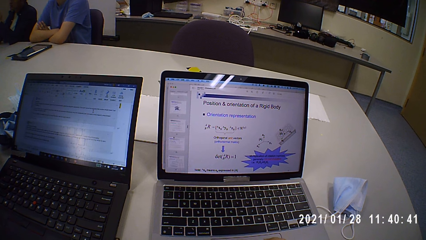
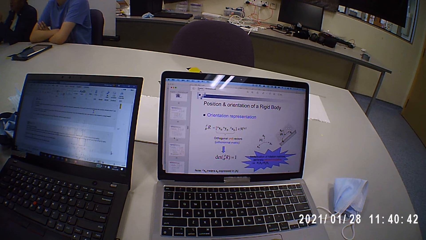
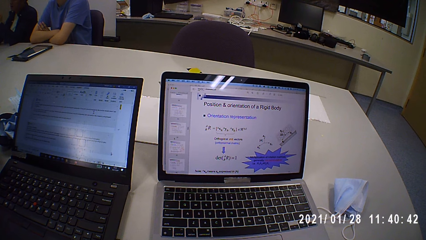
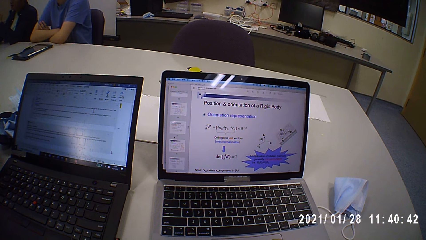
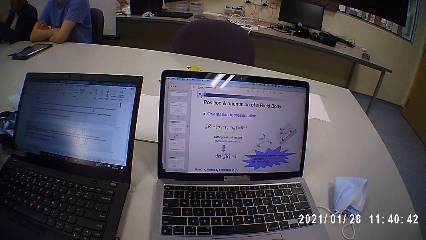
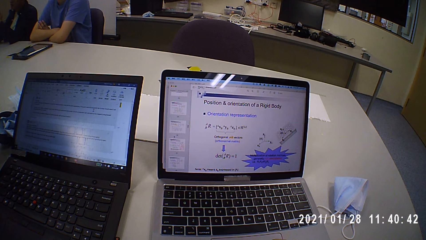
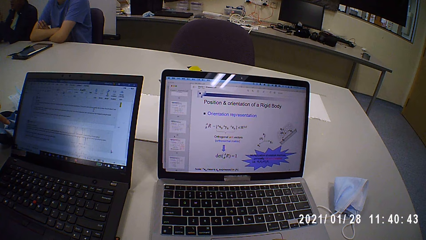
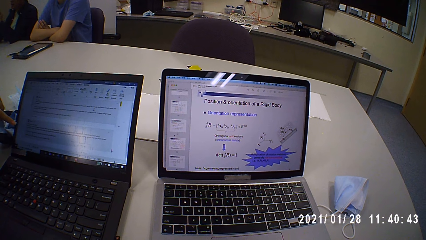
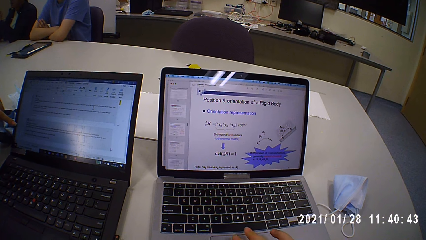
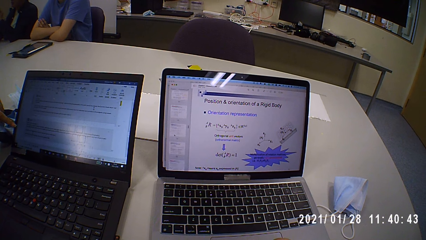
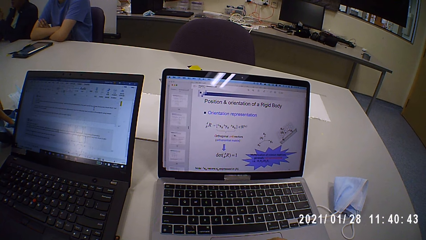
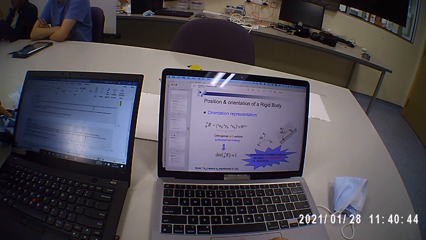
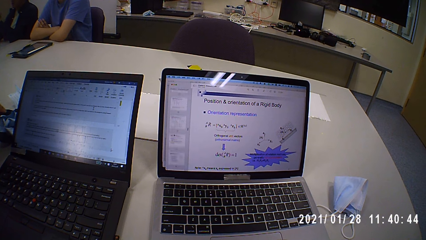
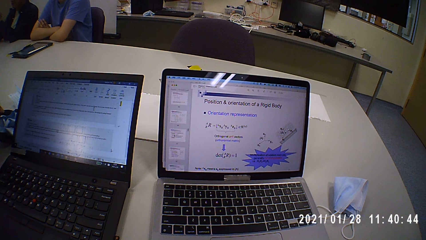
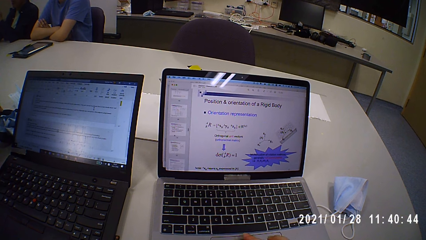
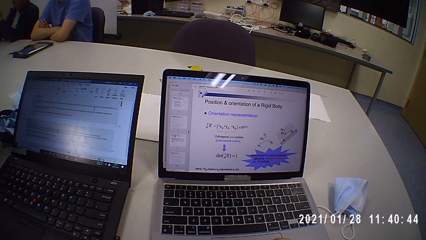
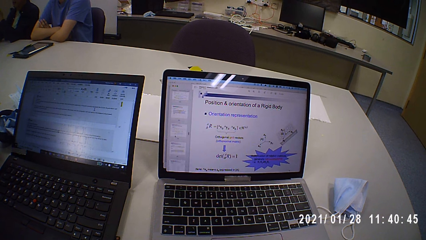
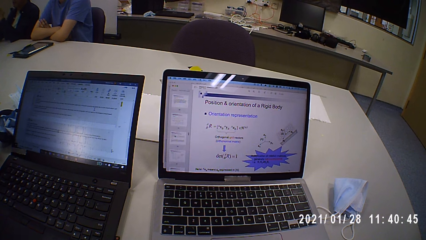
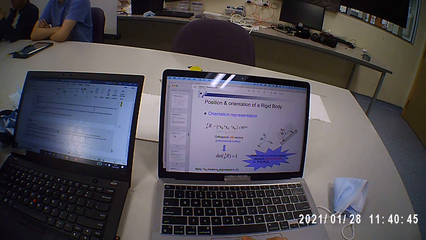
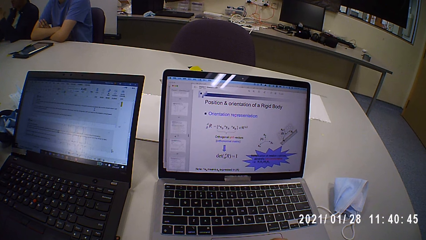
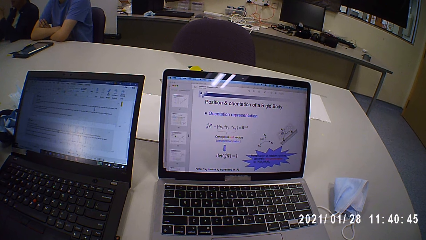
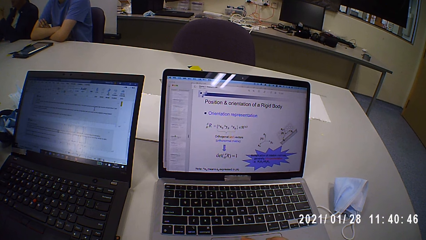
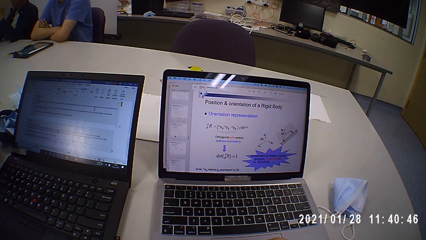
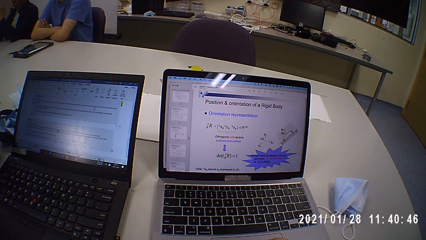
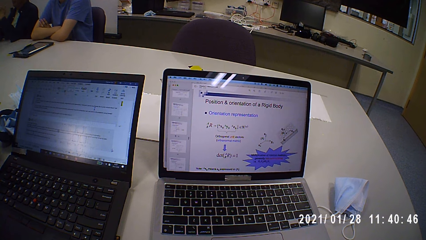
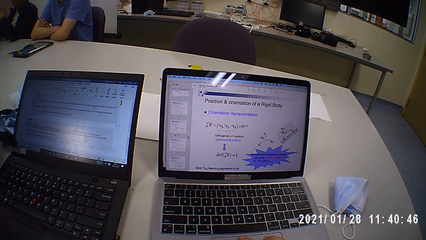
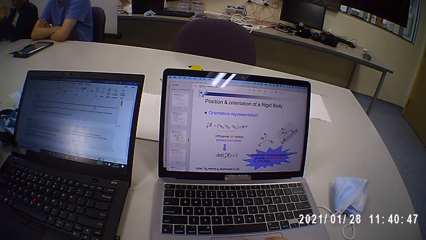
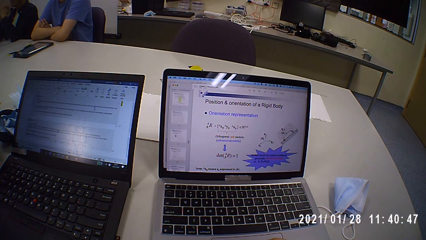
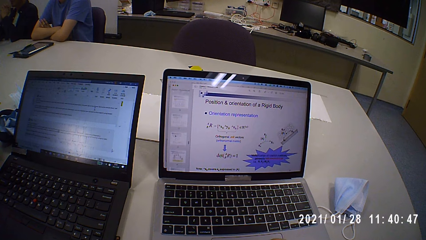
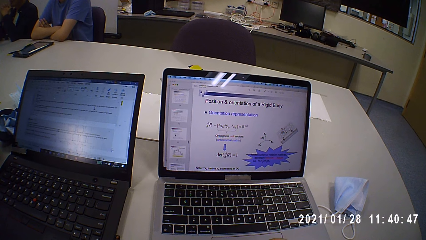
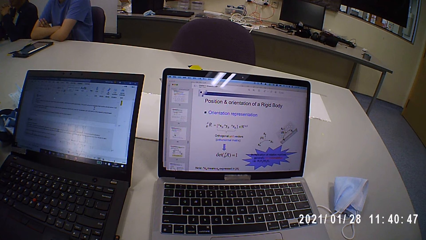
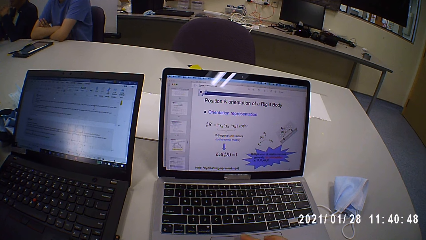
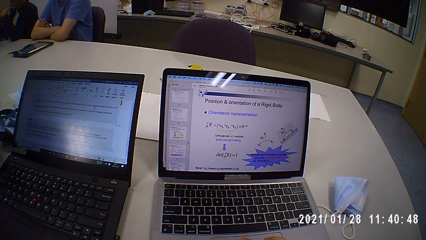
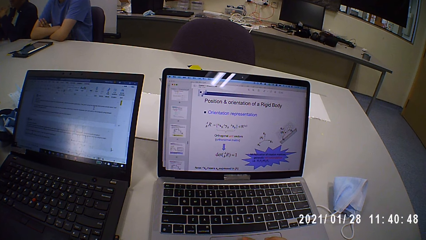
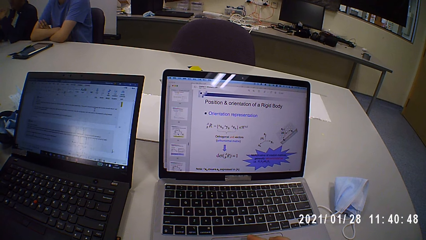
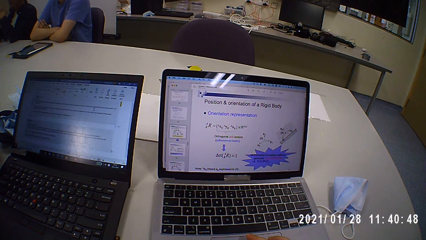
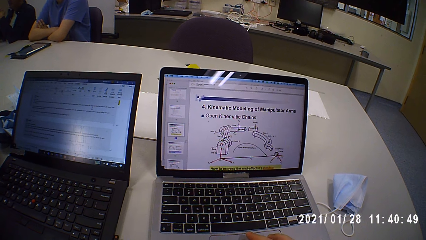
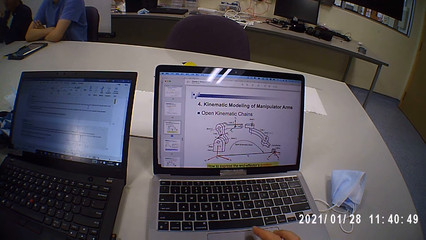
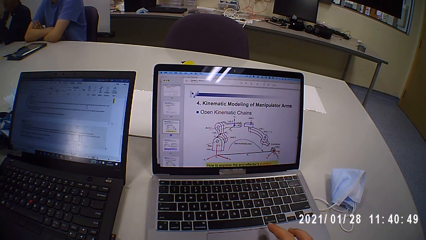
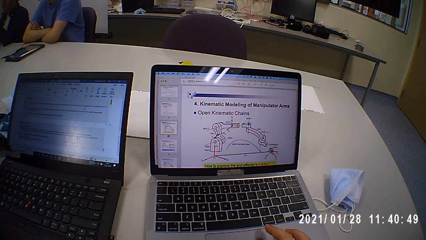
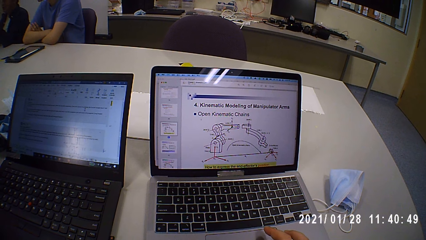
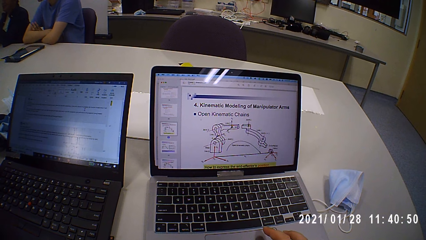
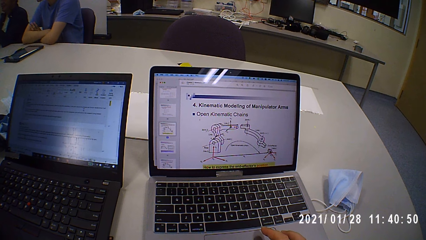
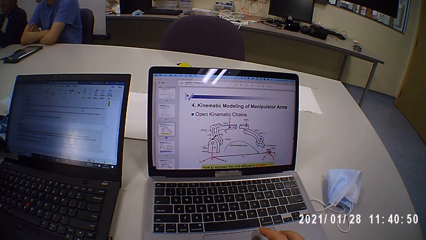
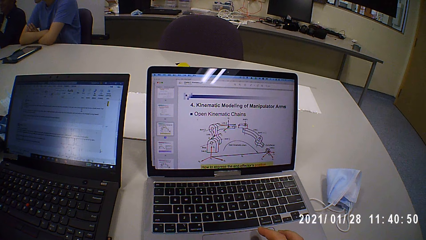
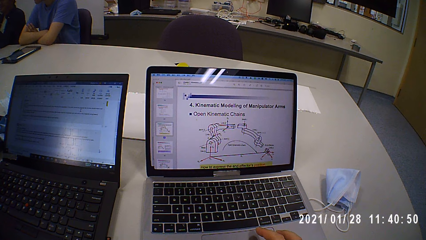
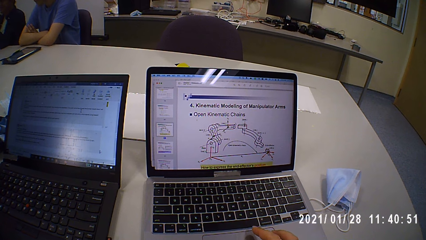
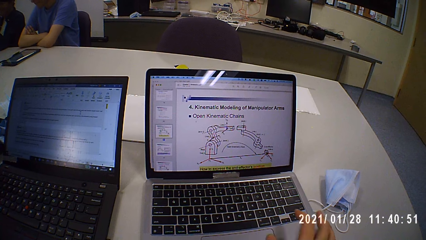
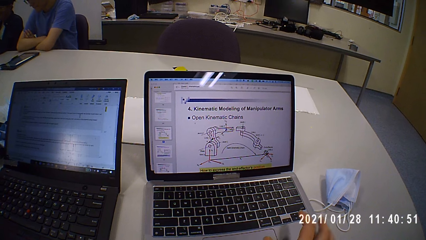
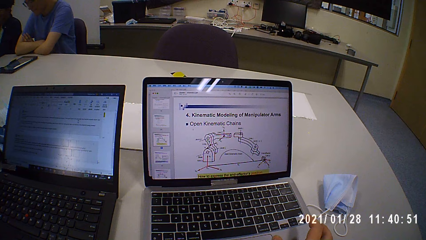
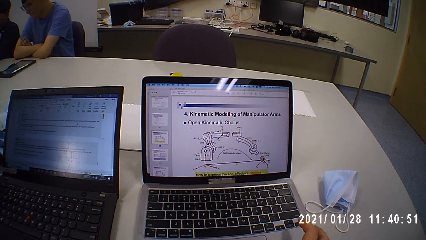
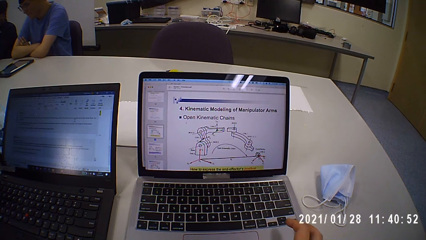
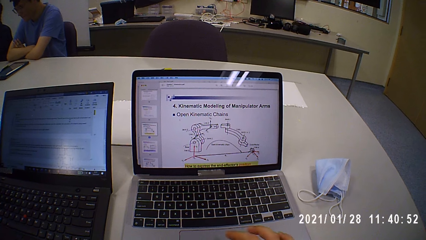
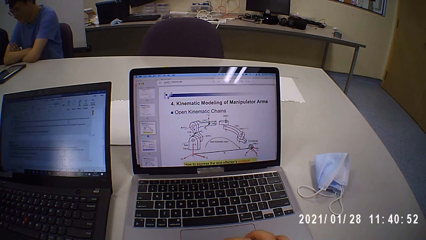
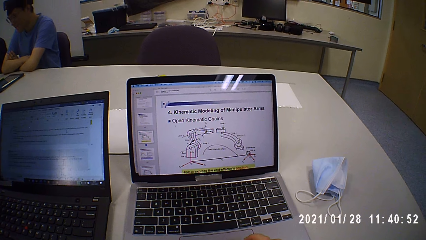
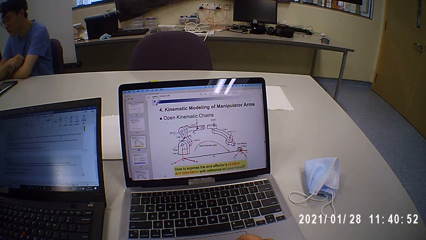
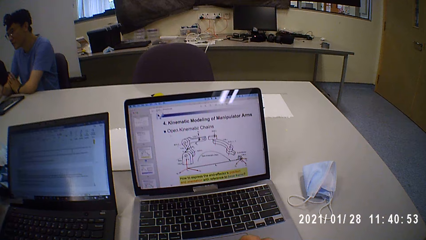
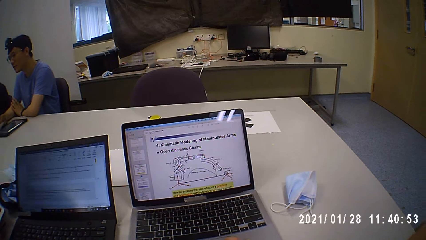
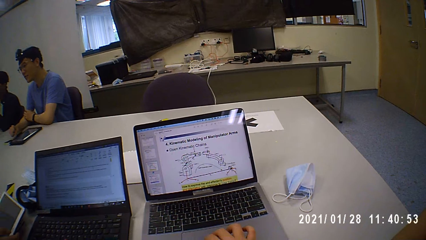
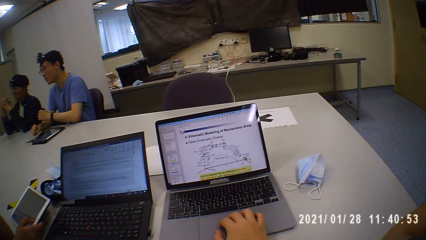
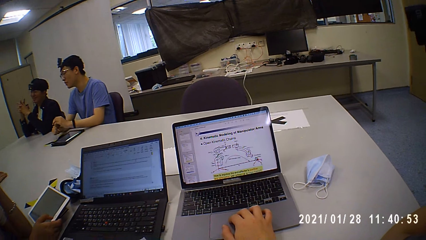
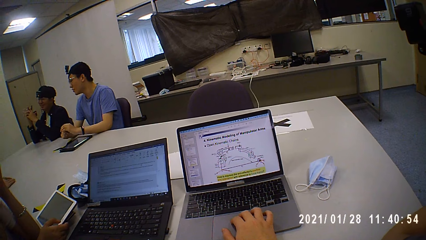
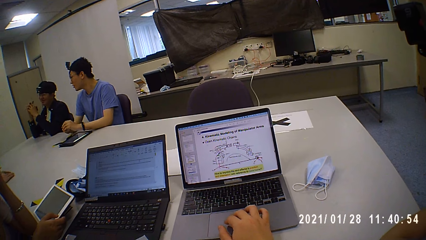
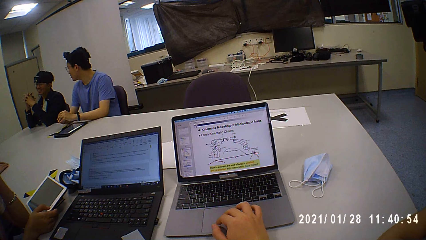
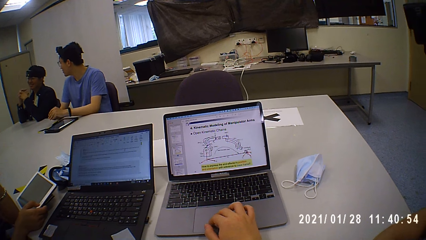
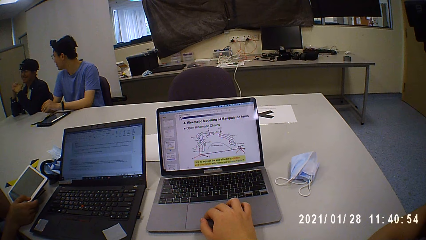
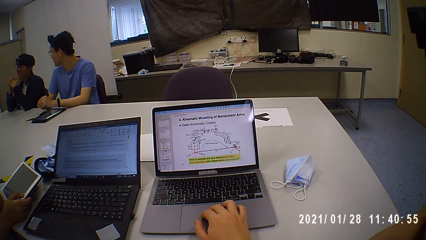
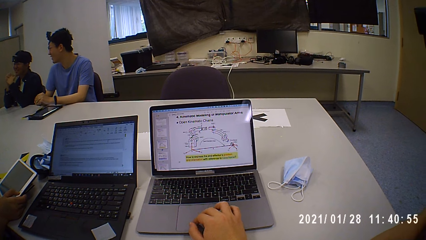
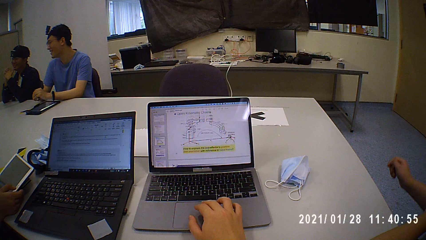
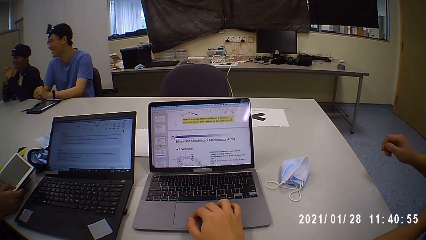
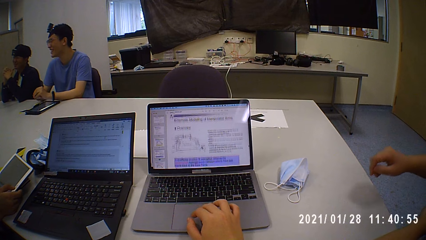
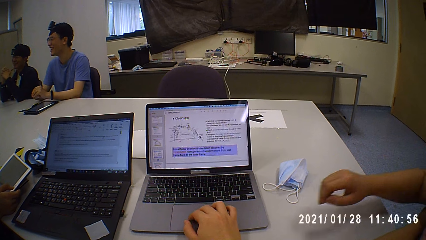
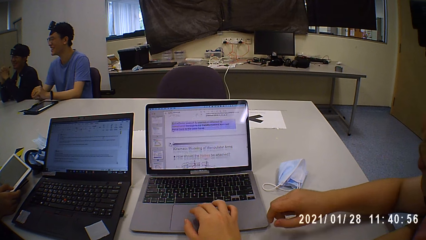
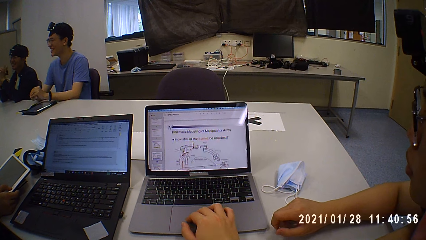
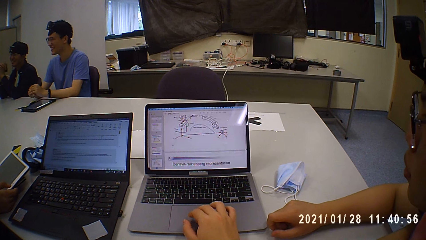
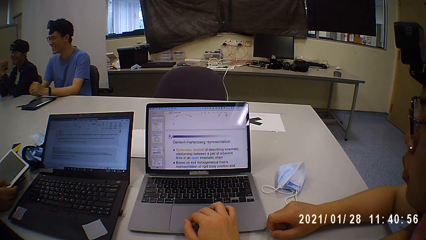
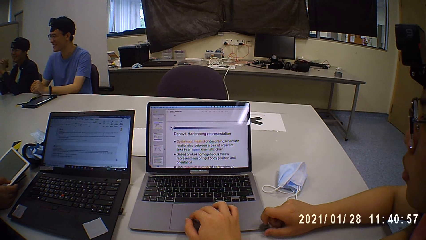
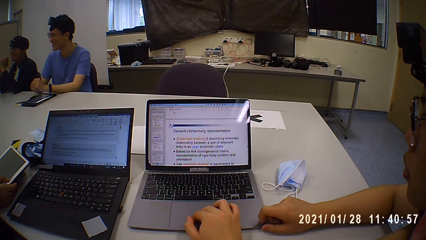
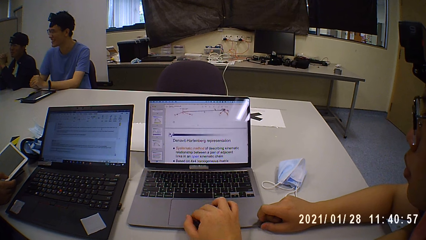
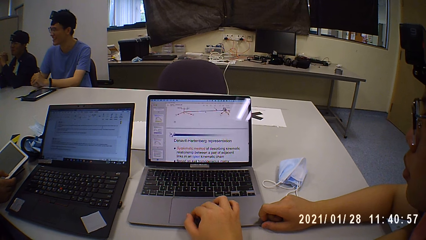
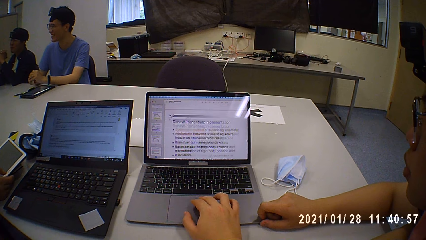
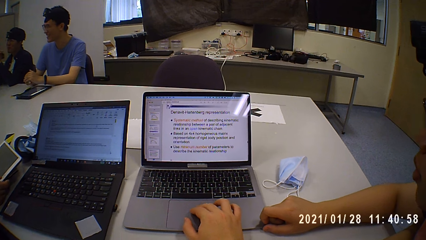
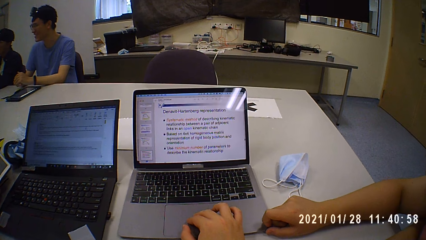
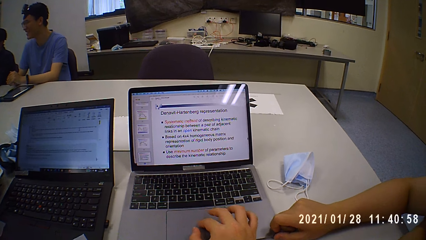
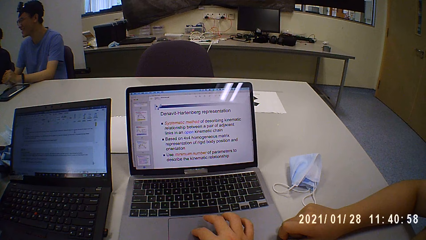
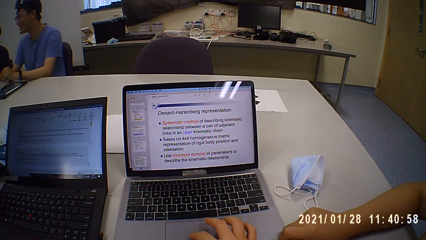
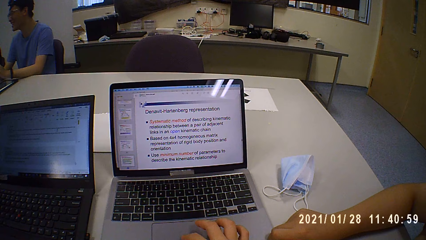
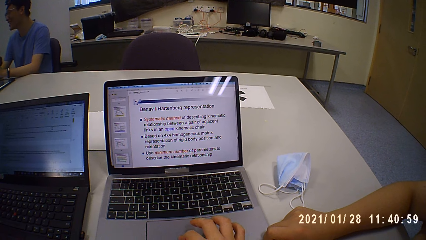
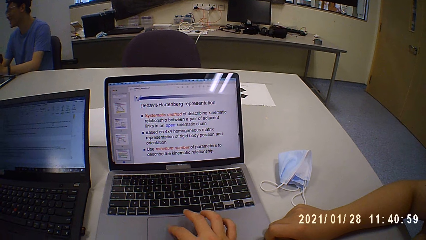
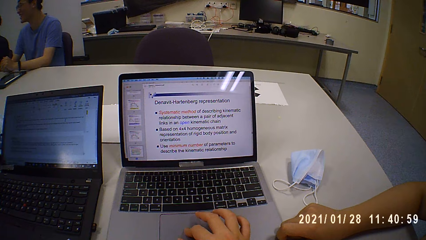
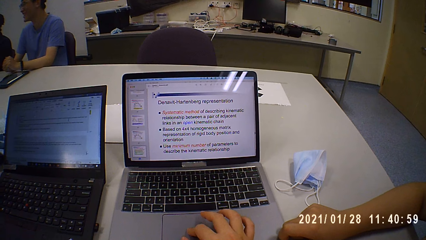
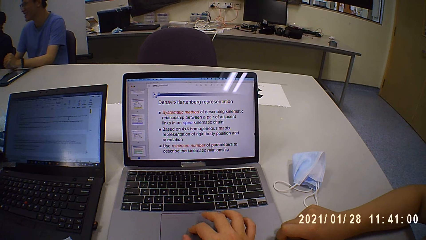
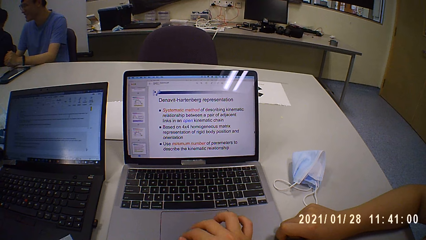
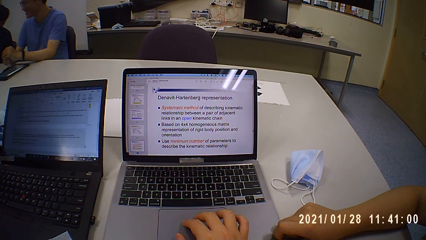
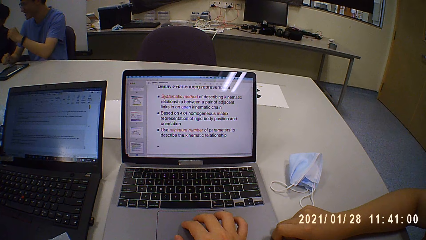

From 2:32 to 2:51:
The camera wearer looks at the laptop and touches the laptop touchpad. A woman talks to a man and points at the laptop. The camera wearer talks to another man. They talk to the other man, look at the laptop and touch the laptop touchpad. They talk to the other man, look at the laptop and touch the laptop touchpad again. The other man touches the laptop.
